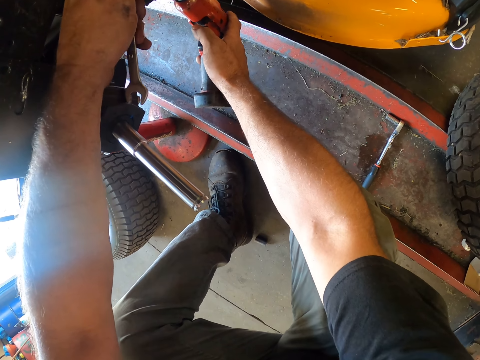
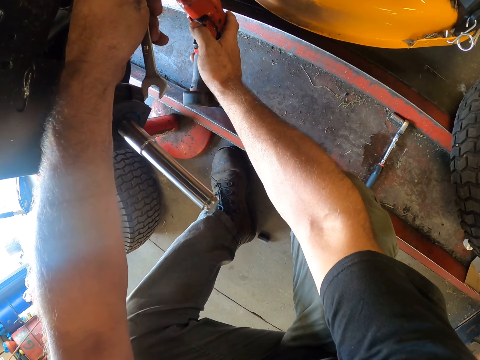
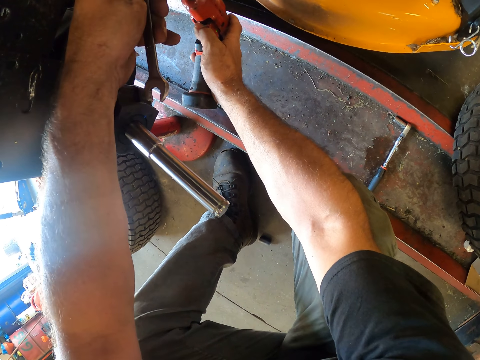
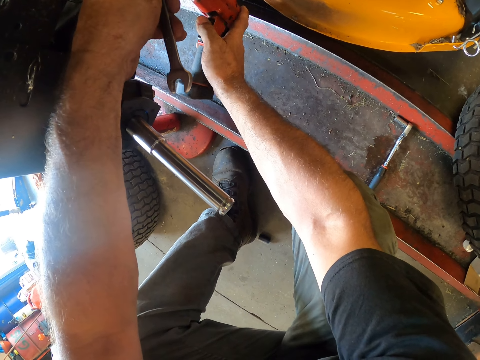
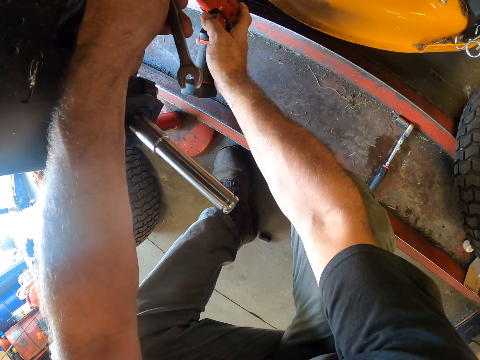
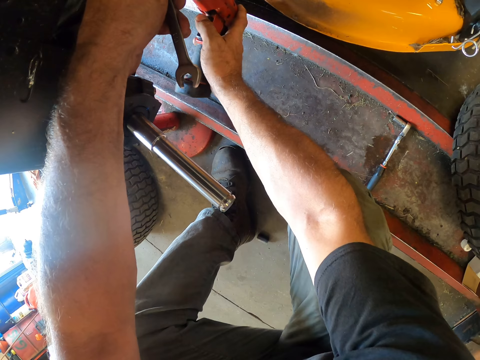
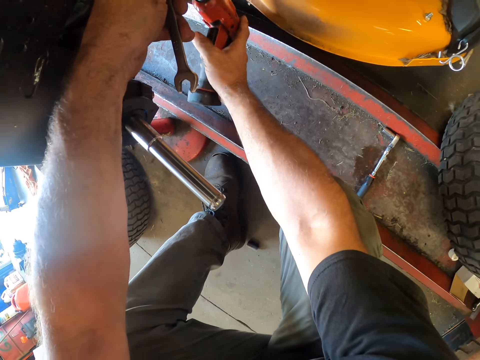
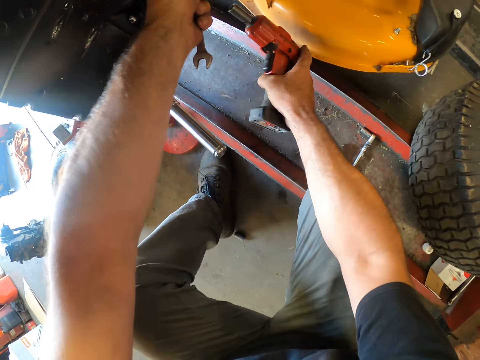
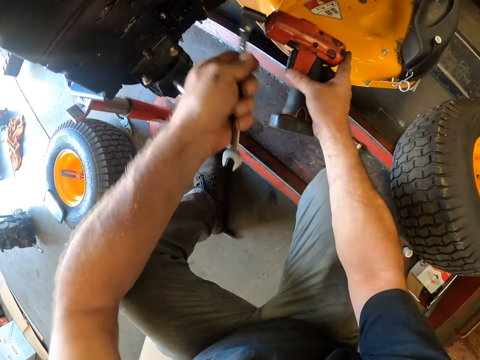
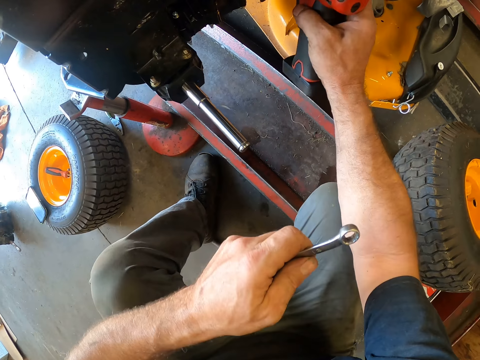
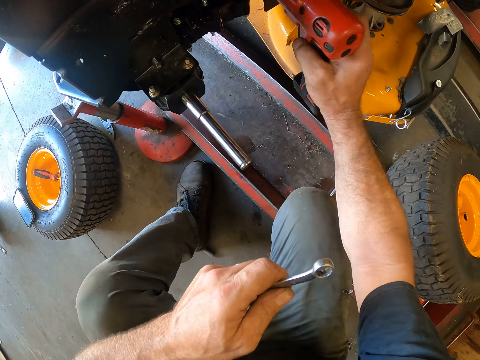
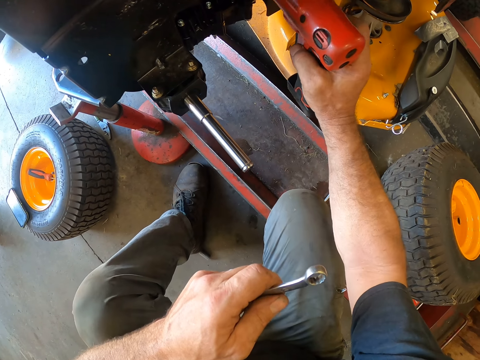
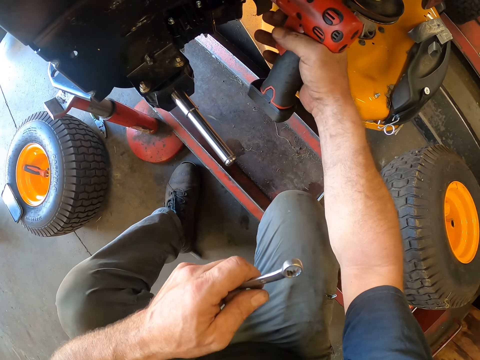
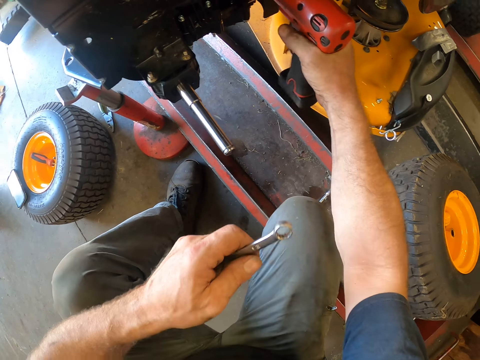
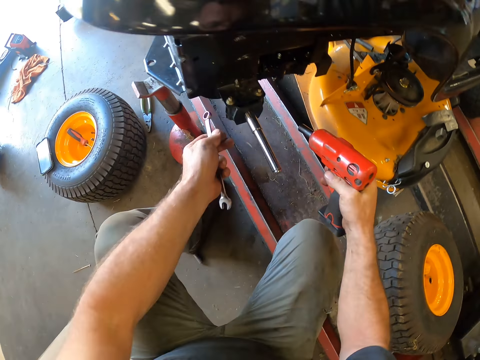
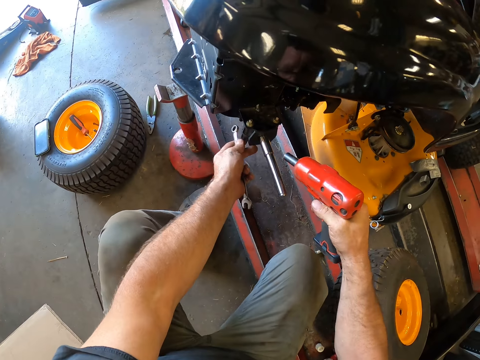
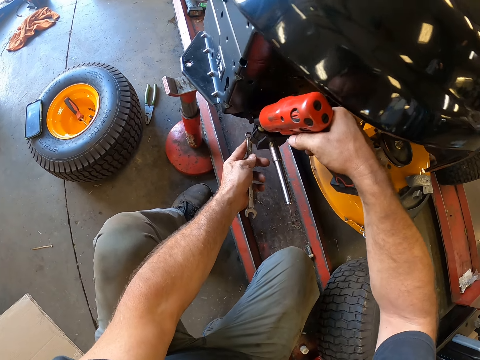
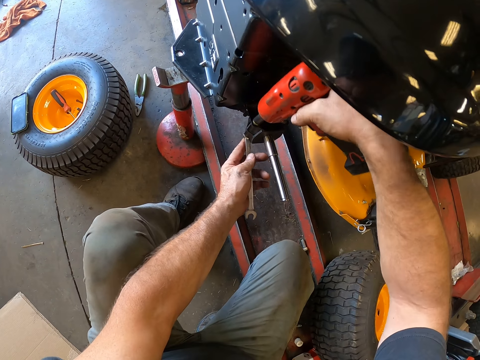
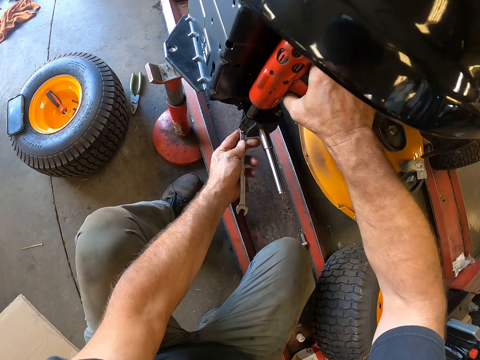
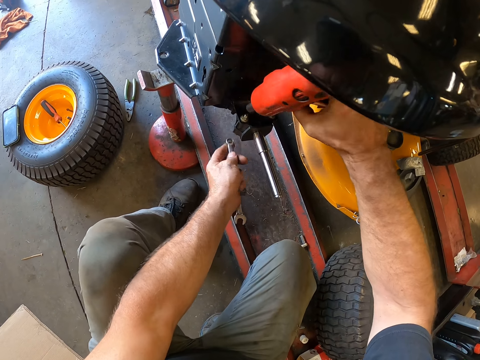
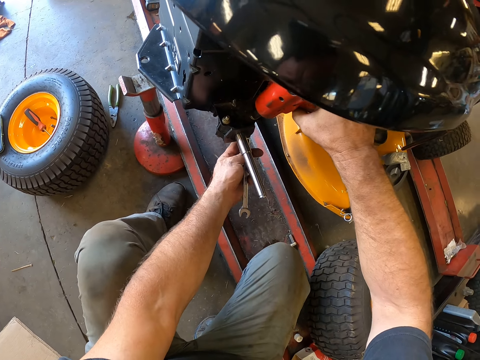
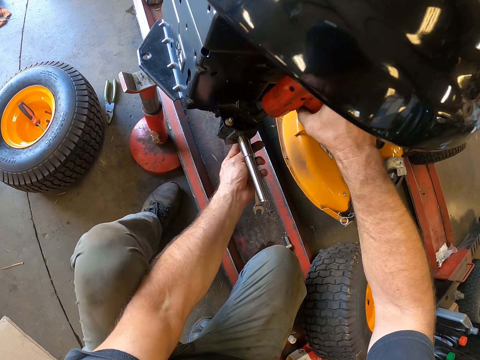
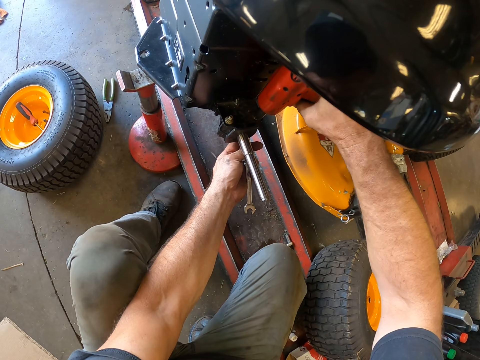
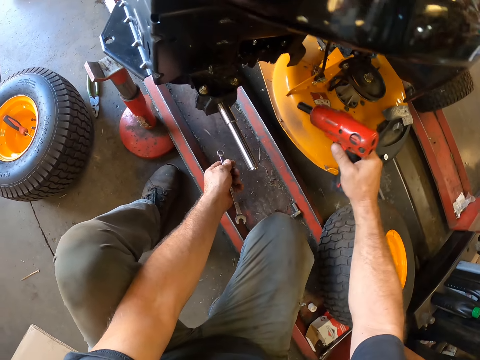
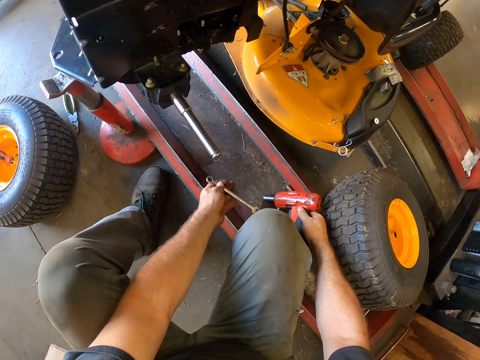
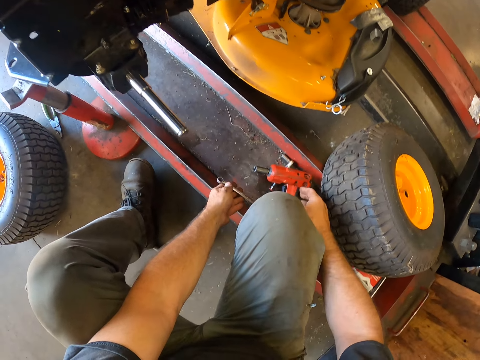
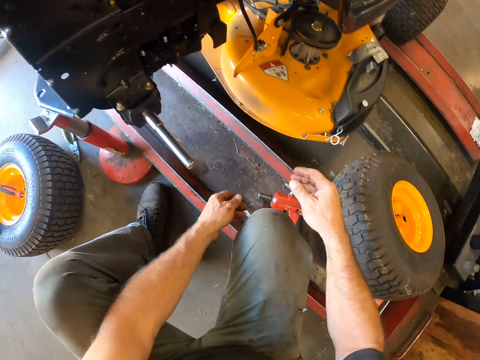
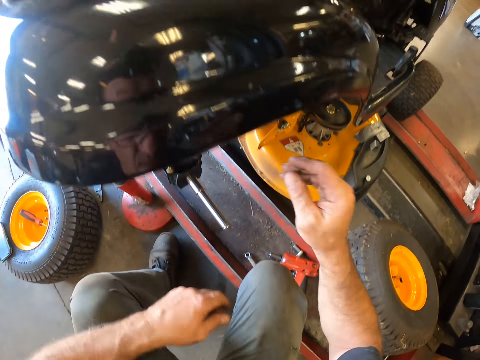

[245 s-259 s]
The camera wearer adjusts a bolt on a machine with a spanner. He removes the bolt tightening machine in his right hand from the bolt in the lawn mower. He removes the spanner from the bolt. He adjusts a nut on the machine with the spanner. He tightens the bolt in the lawn mower with the bolt tightening machine in his right hand. He drops the bolt tightening machine in his right hand and the spanner in his left hand on the auto lift.

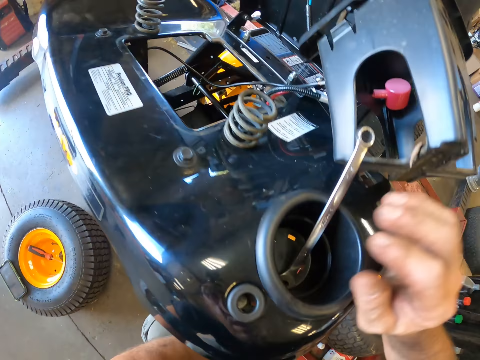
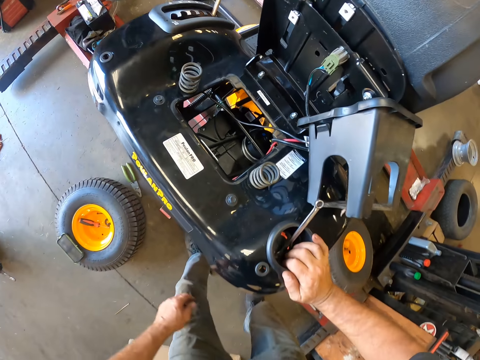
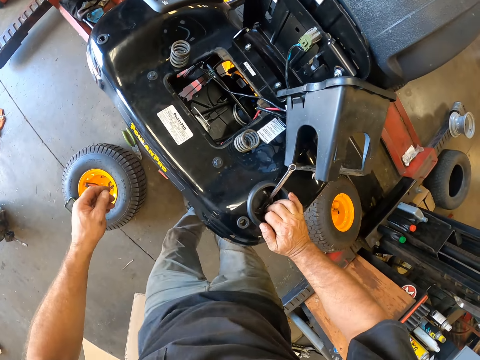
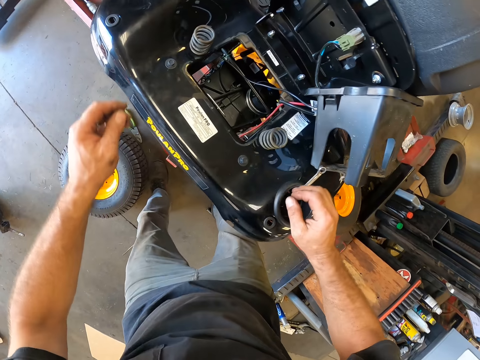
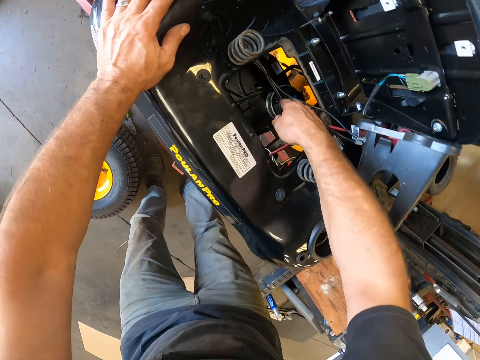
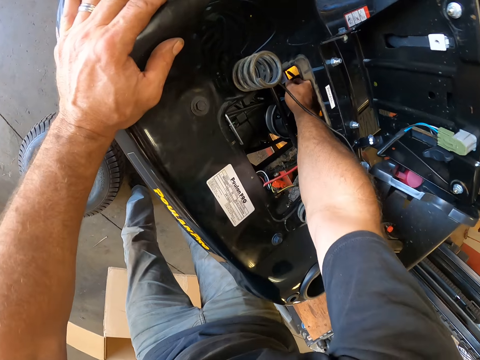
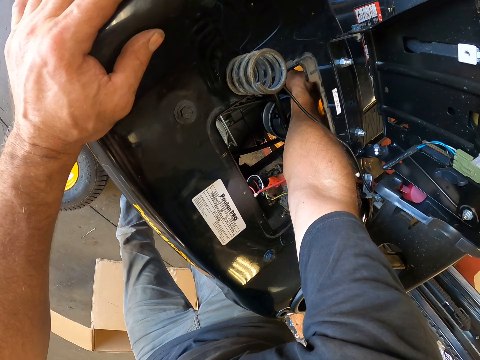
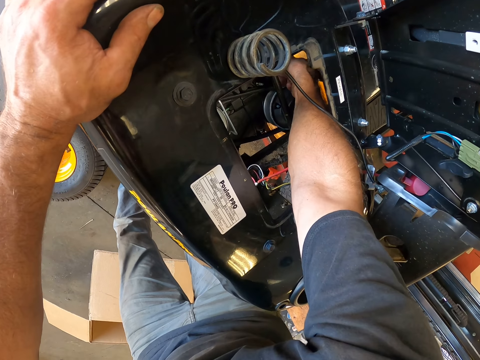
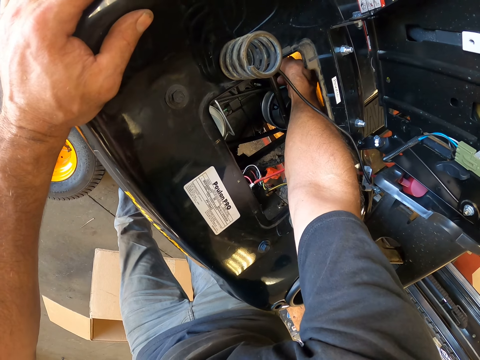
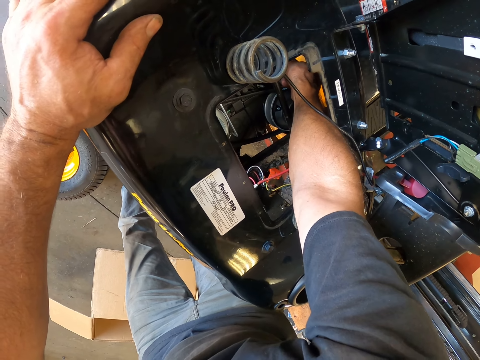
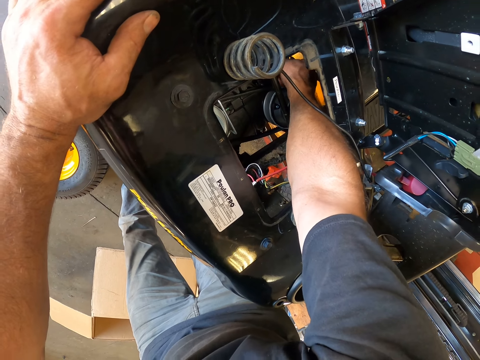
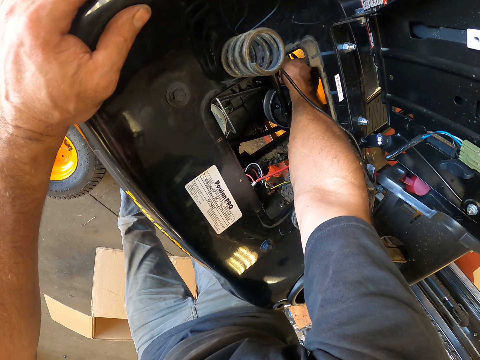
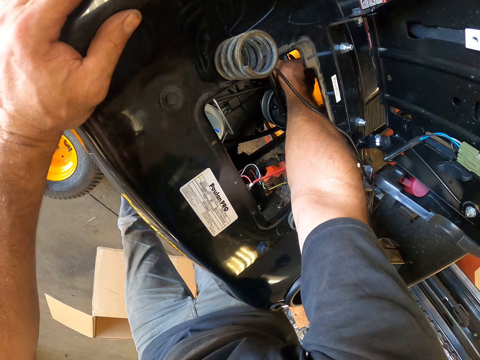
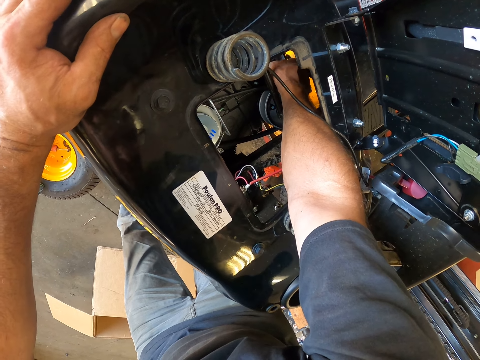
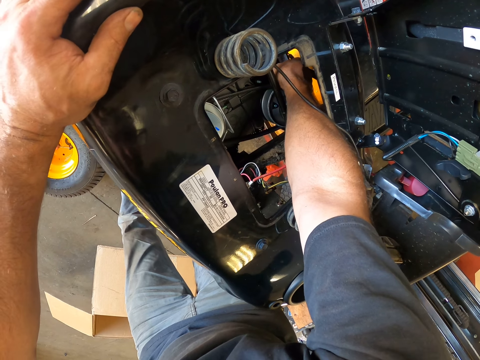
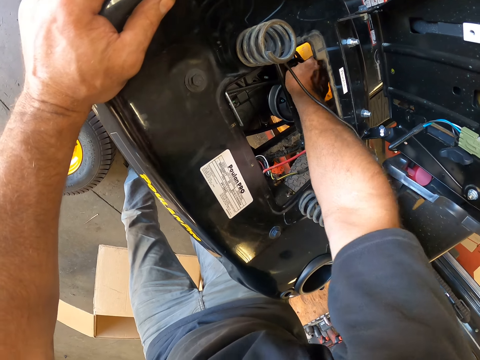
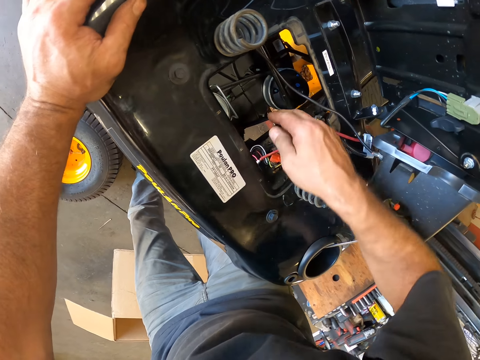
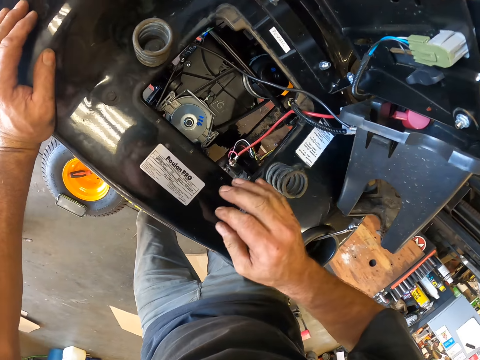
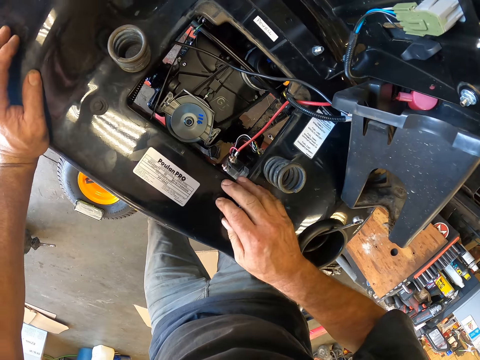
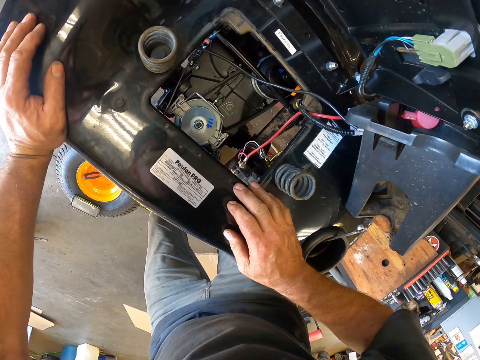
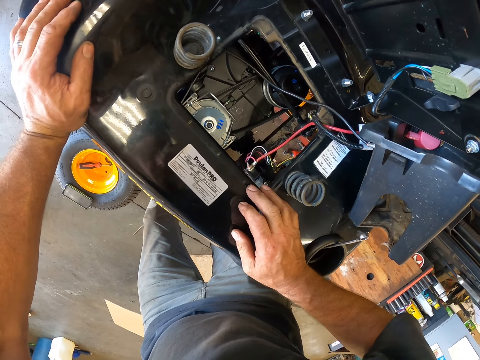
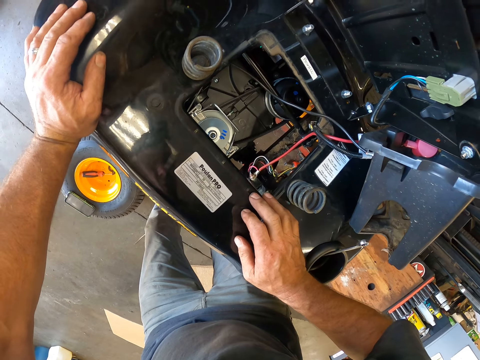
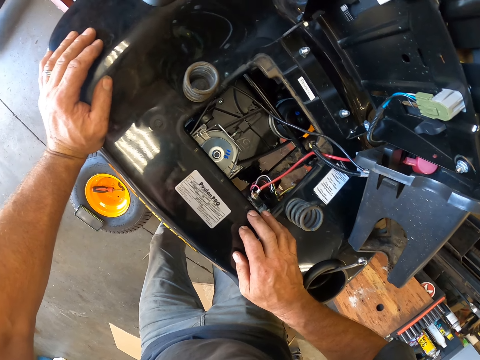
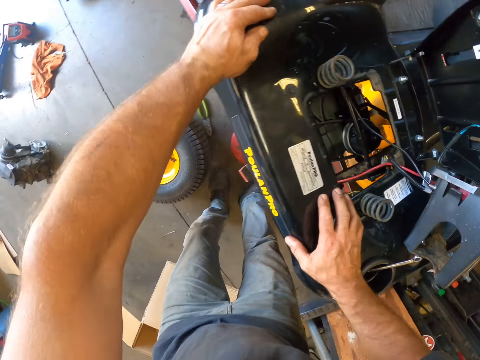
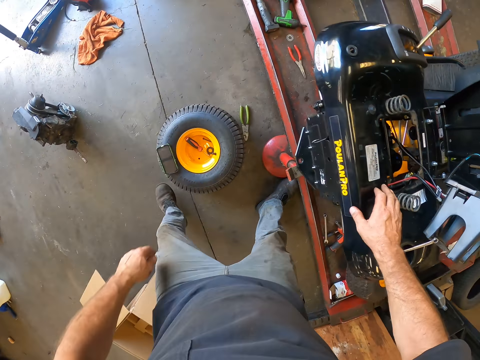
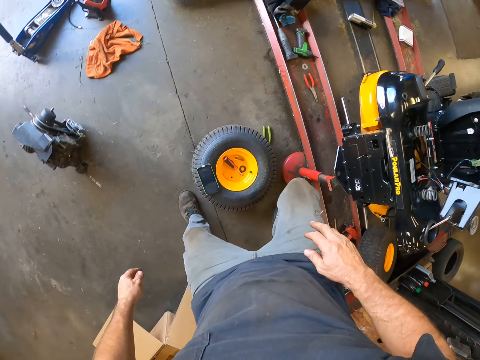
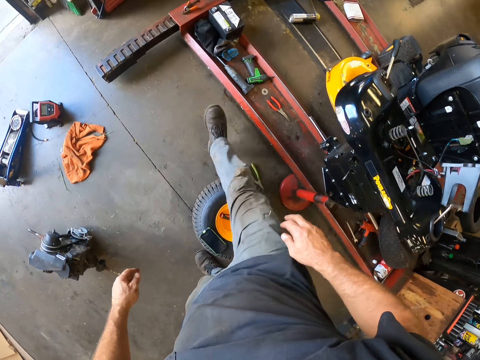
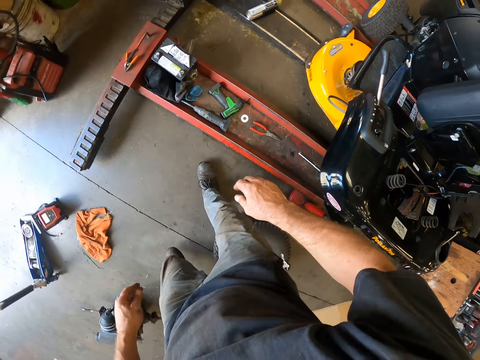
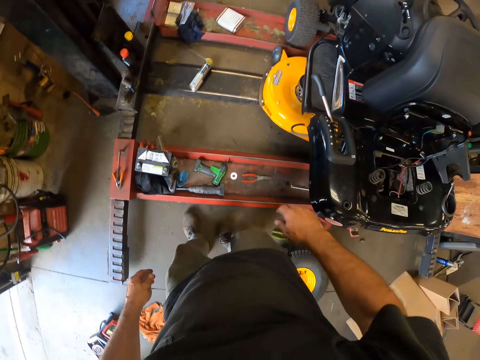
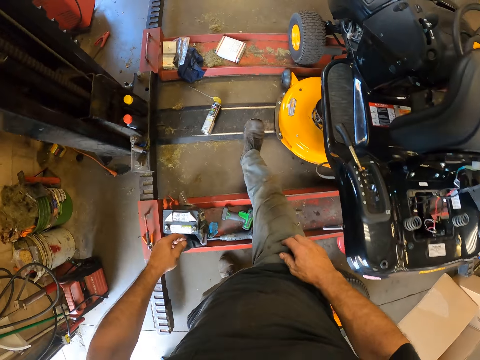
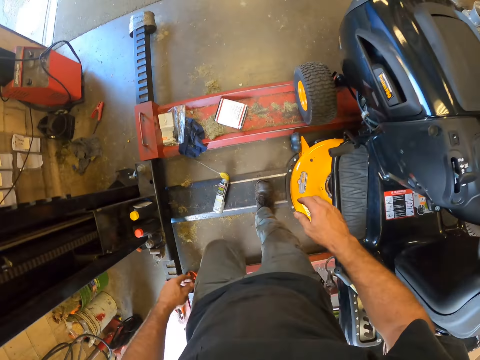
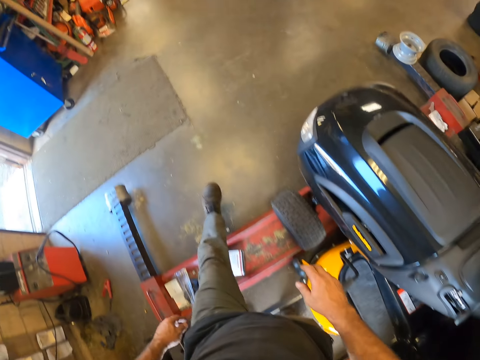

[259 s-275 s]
The camera wearer places his right hand atop the lawn mower. He holds the machine with a hand. He places his right hand into the engine compartment of the lawn mower. He places his left hand atop the lawn mower. He adjusts a cable on the machine with a hand. He removes his right hand from the engine compartment of the lawn mower. He places his right hand atop the lawn mower. He looks around the machine. He walks around a garage.
